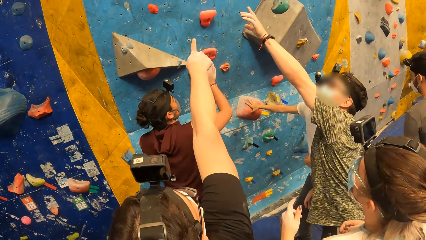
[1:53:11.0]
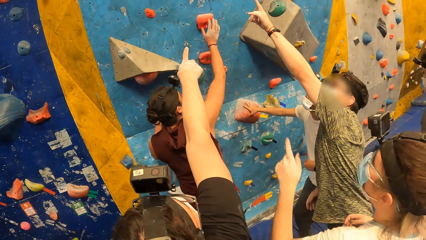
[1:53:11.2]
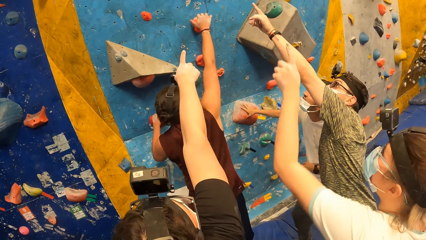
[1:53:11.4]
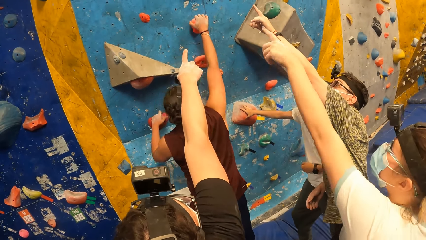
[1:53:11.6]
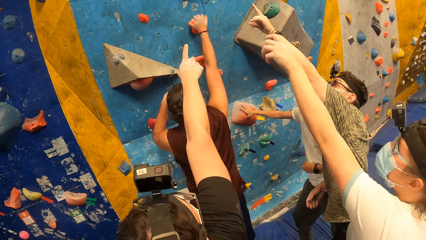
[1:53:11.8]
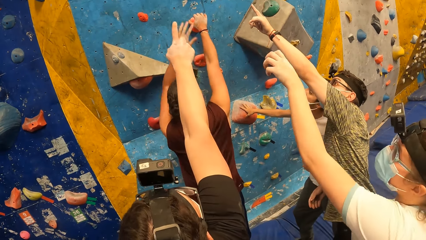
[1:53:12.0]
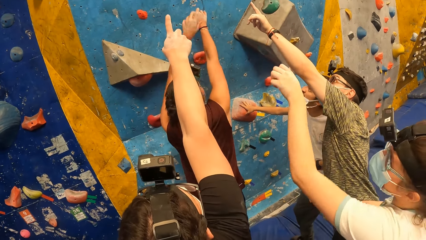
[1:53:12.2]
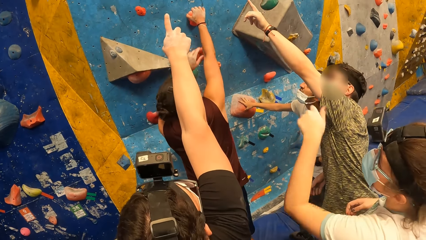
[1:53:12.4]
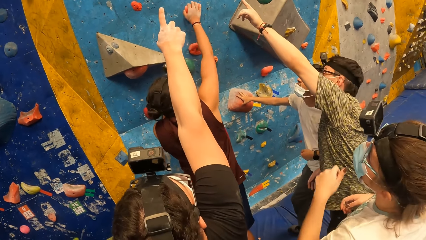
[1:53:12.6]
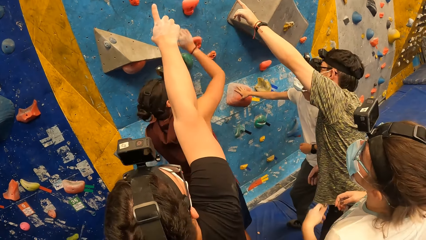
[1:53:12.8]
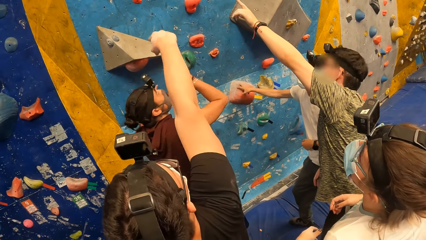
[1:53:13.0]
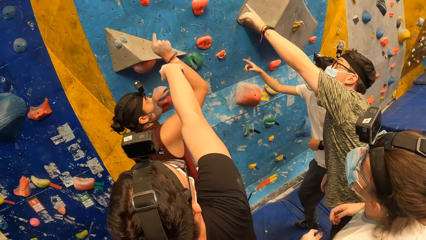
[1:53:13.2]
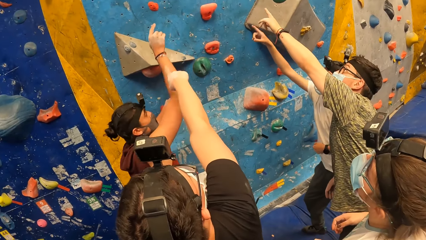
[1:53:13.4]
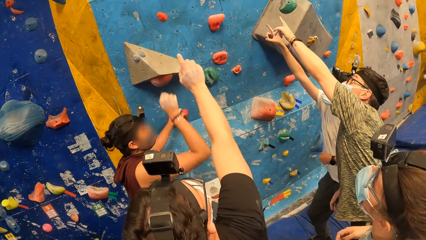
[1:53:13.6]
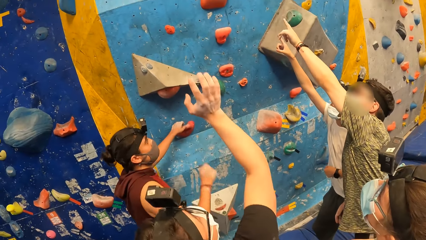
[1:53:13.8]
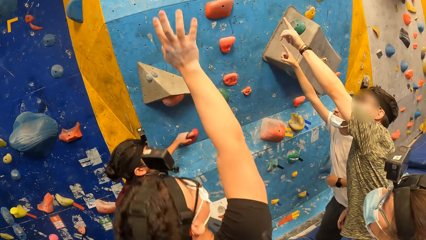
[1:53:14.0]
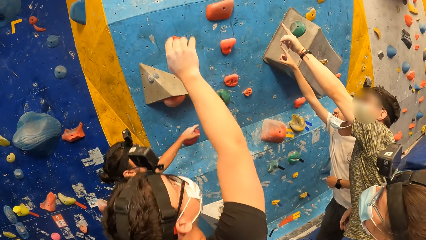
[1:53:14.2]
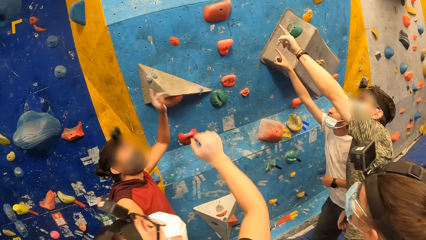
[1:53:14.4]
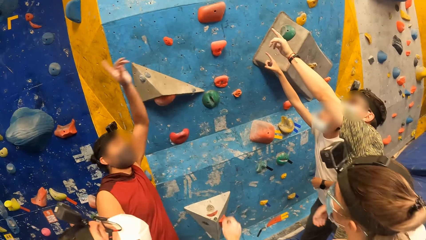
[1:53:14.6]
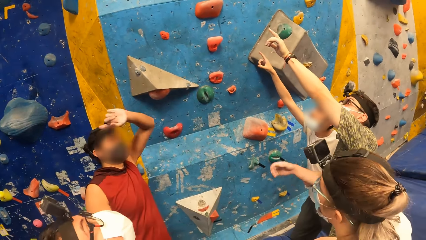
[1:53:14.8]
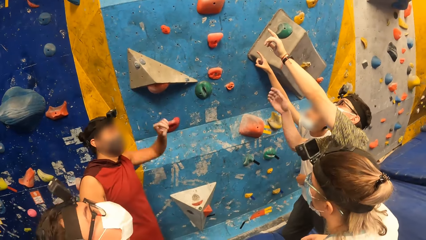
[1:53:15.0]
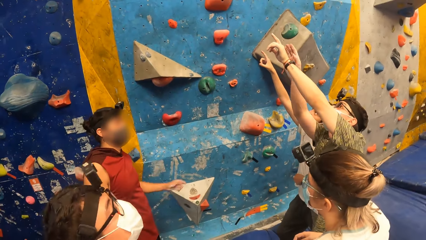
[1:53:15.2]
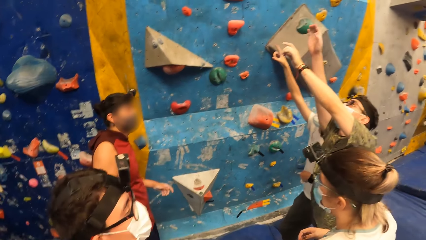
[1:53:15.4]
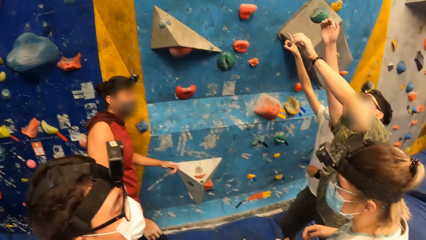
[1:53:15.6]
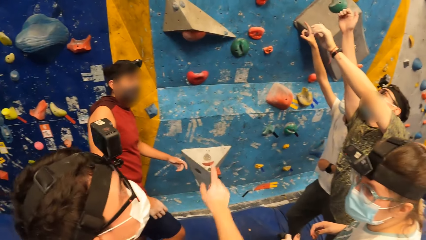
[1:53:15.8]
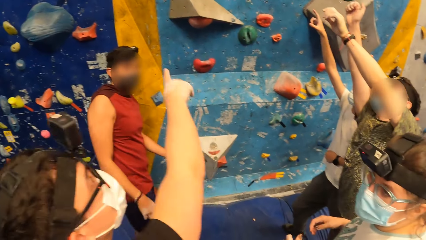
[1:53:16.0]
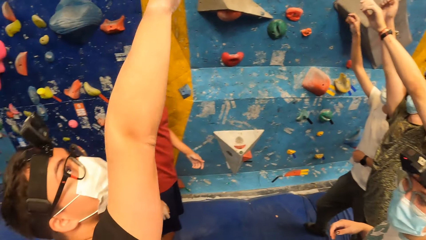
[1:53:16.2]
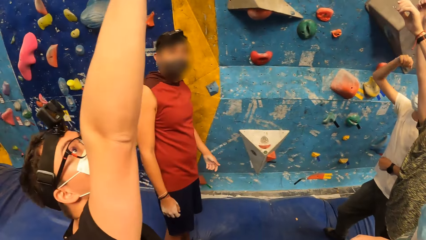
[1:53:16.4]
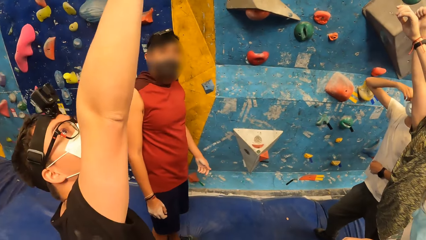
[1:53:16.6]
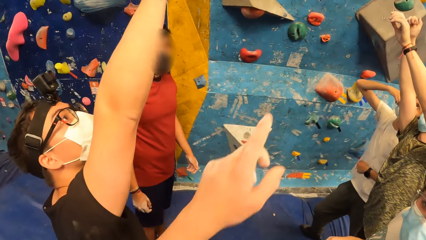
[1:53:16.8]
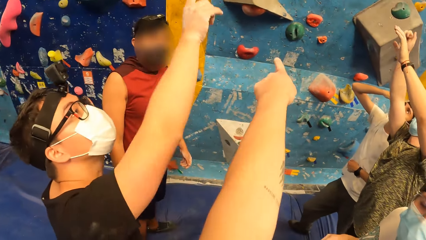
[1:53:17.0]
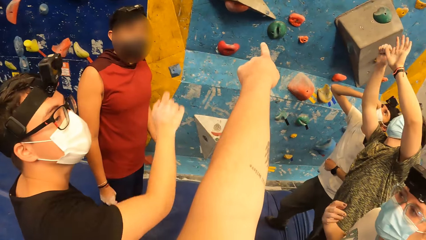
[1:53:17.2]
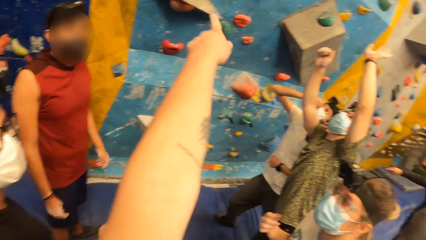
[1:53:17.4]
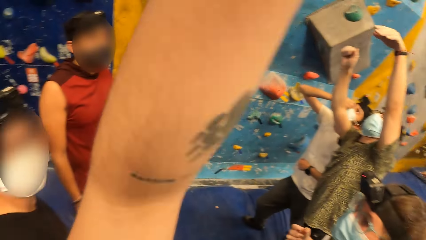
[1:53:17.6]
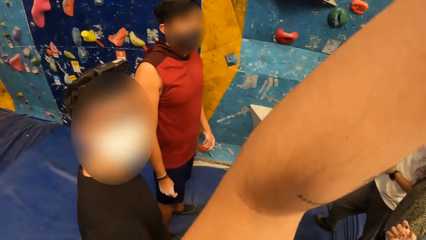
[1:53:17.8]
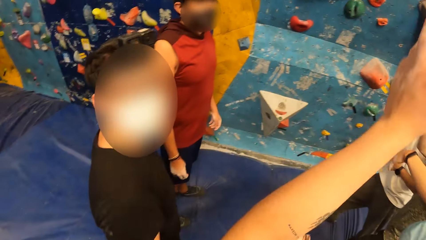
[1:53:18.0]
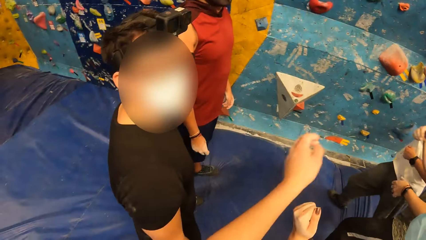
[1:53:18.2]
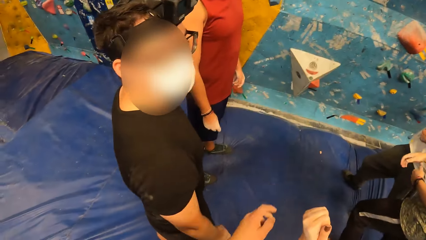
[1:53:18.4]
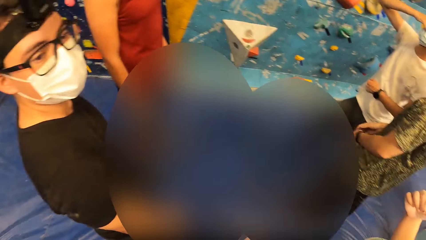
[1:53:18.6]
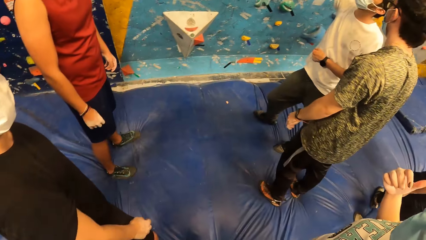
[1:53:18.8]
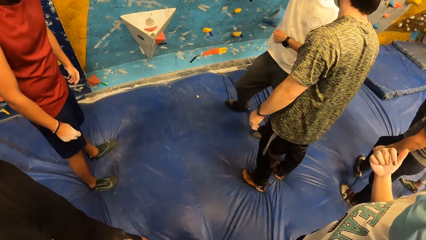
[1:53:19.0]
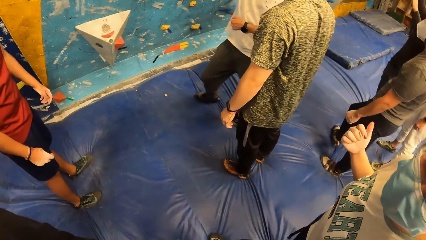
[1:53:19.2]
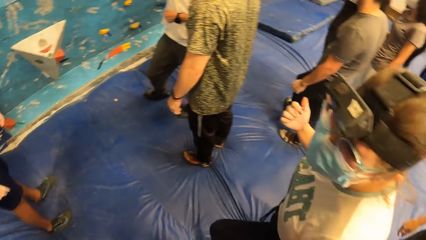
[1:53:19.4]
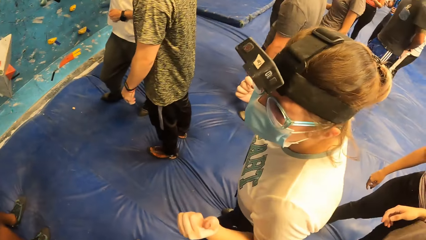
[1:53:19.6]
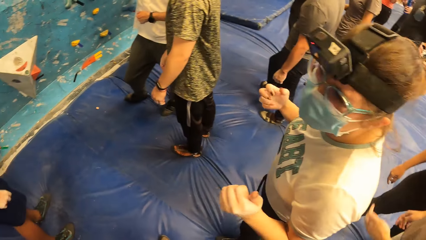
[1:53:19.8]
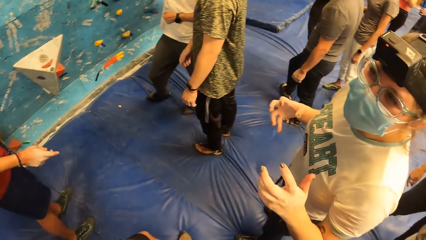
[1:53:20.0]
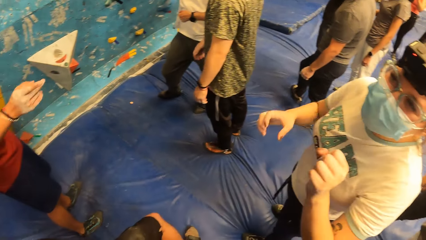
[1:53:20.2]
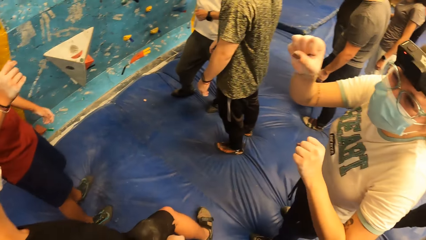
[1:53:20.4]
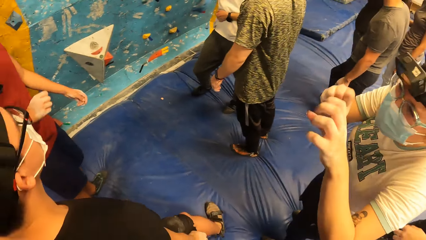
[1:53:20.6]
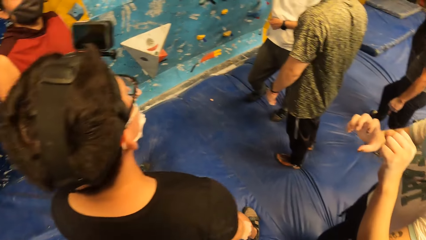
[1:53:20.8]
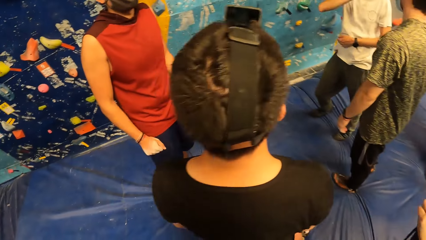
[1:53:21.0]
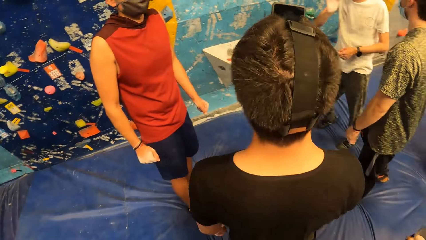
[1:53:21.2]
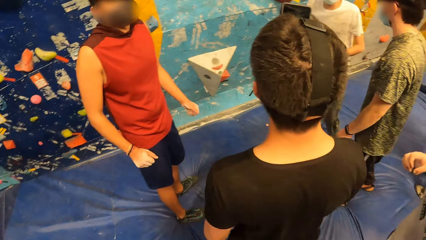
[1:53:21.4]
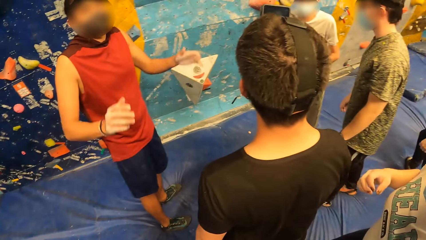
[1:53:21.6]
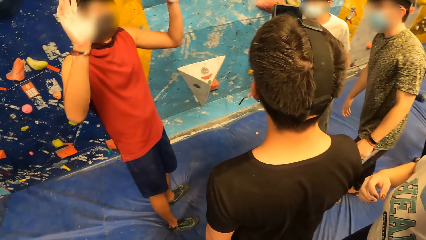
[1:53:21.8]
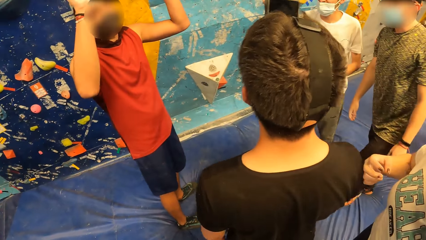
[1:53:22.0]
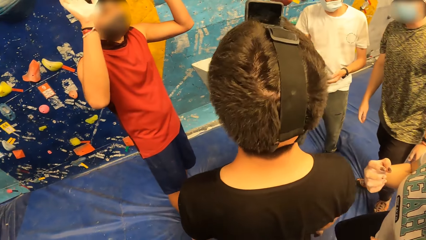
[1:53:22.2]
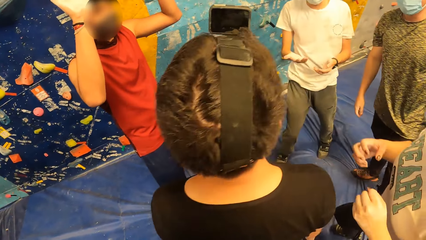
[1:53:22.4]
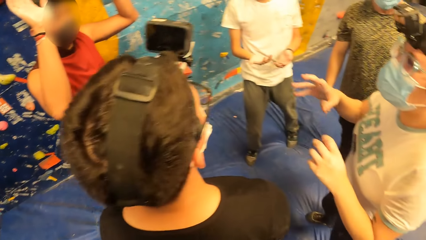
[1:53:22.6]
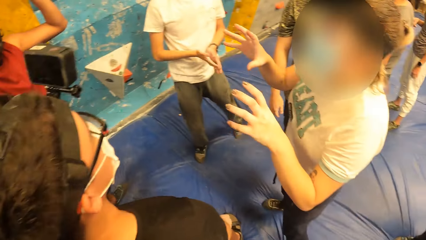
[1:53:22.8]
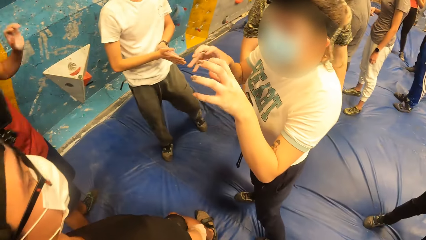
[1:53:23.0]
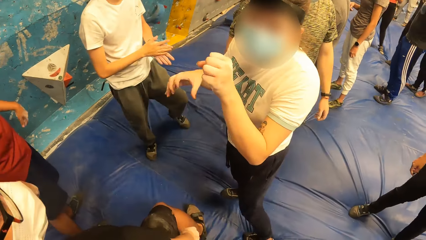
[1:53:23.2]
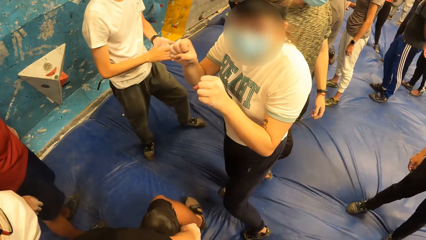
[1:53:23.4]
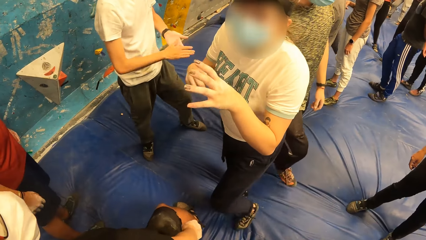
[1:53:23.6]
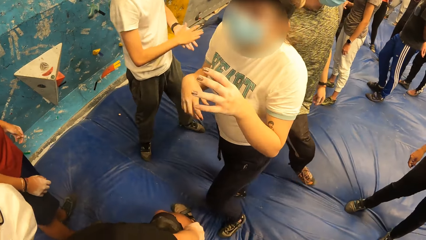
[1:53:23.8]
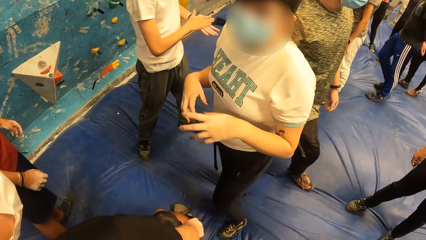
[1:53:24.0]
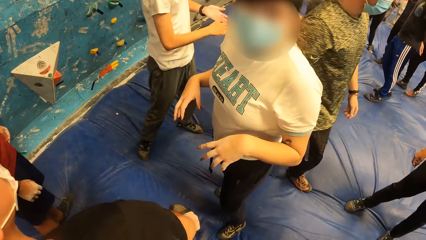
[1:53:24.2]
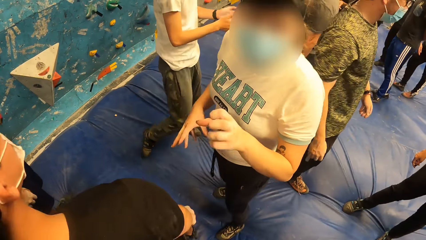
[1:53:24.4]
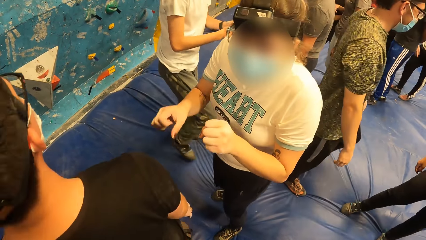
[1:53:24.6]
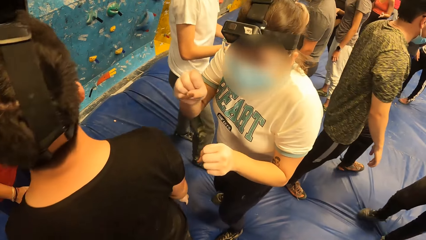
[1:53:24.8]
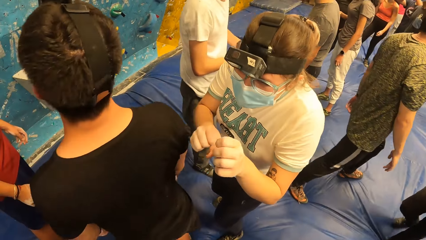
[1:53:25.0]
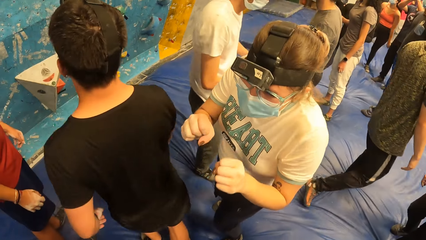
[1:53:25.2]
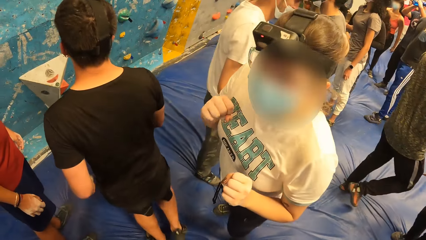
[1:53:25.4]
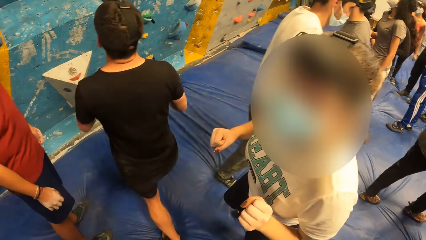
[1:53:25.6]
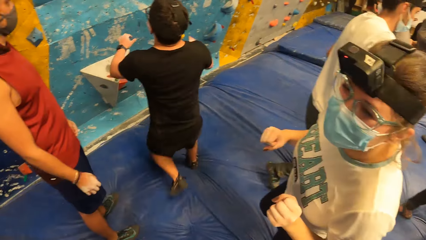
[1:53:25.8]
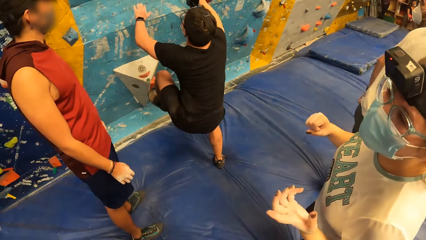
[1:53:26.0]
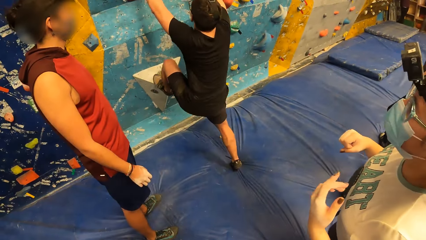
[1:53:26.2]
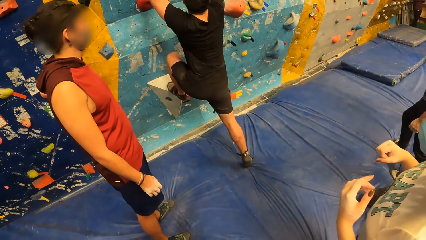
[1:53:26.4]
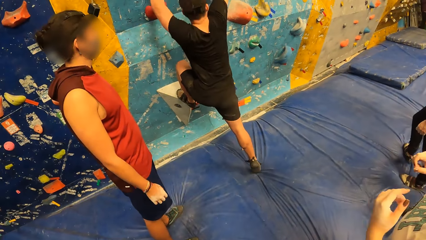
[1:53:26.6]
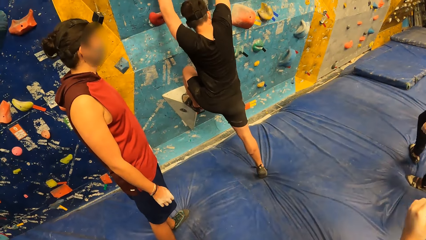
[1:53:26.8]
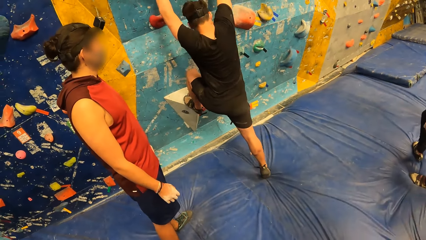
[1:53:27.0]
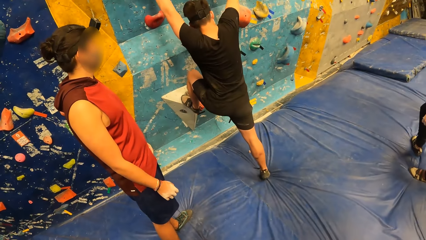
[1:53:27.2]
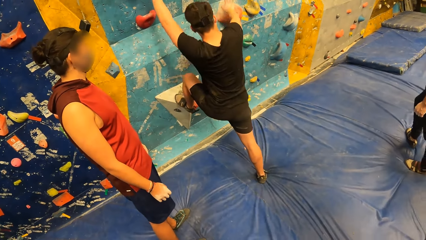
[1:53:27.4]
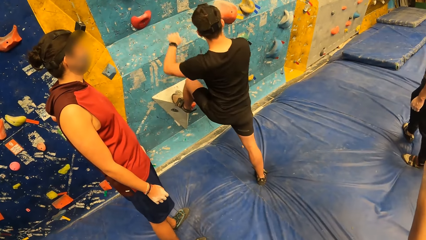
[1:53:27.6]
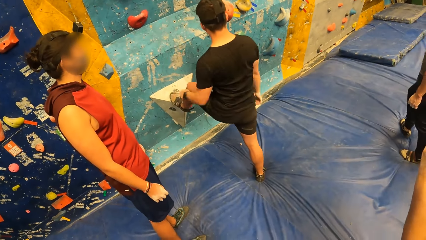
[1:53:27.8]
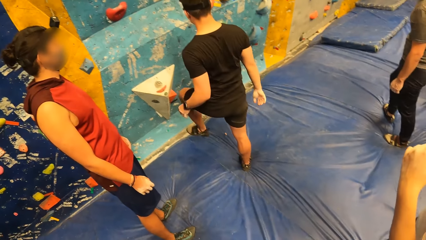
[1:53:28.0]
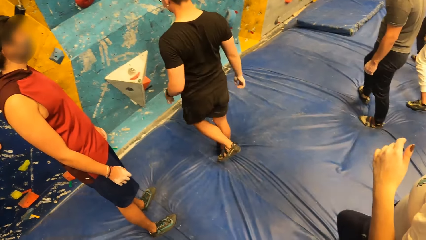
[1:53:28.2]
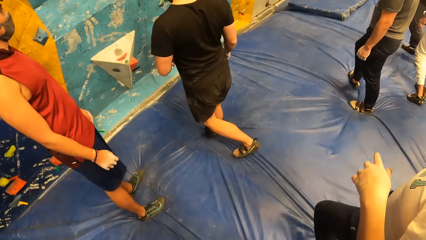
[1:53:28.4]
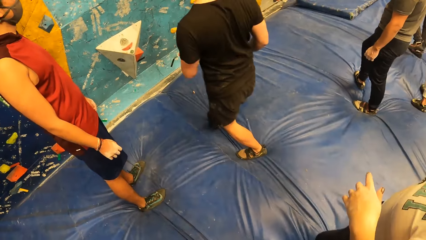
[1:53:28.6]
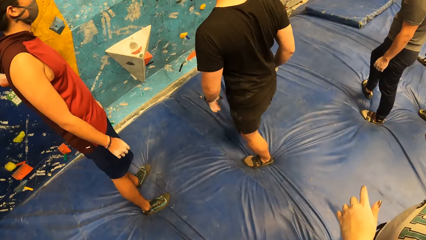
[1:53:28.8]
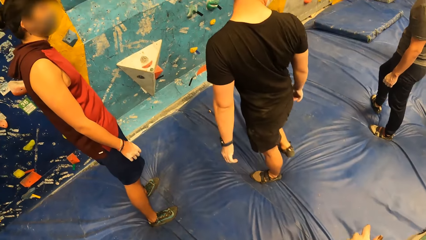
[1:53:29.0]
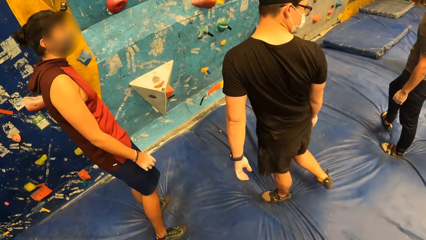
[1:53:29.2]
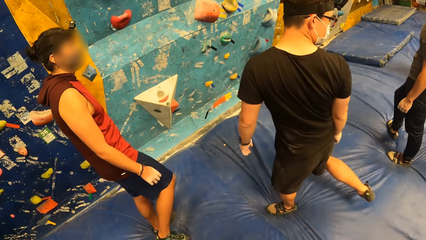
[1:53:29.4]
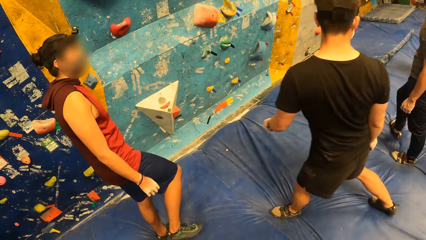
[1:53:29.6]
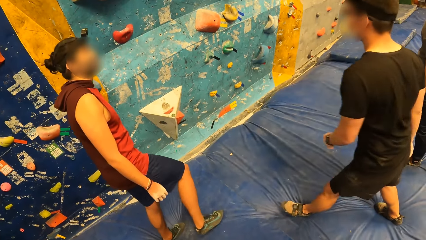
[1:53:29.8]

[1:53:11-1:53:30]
A person holds rocks on the wall. The camera wearer gestures using her hand. She looks around. She looks around again. She talks to another person. Another person climbs the wall and steps on the ground.
